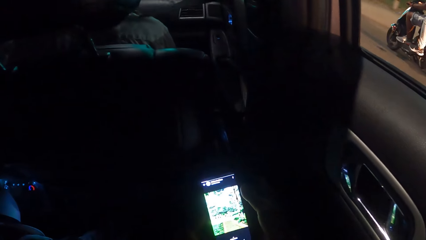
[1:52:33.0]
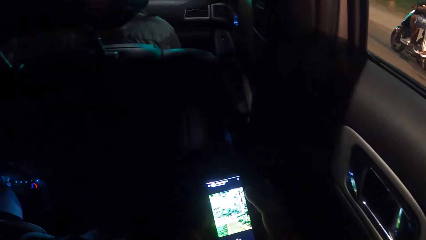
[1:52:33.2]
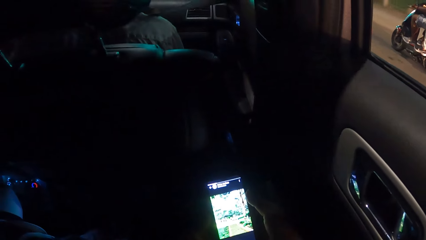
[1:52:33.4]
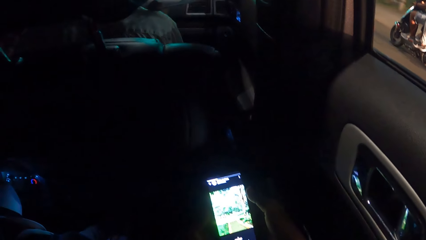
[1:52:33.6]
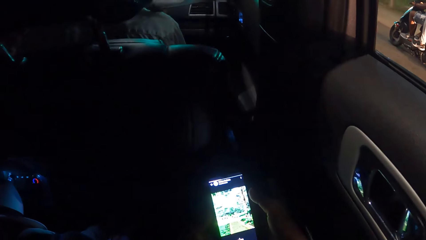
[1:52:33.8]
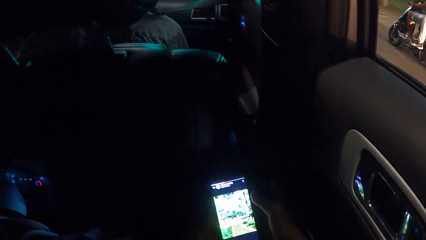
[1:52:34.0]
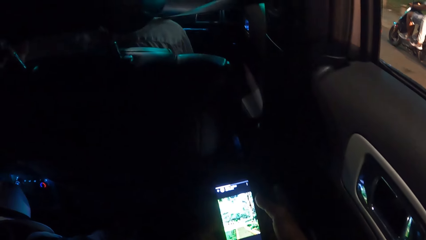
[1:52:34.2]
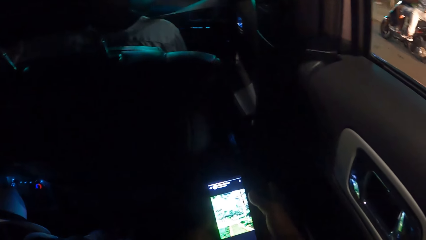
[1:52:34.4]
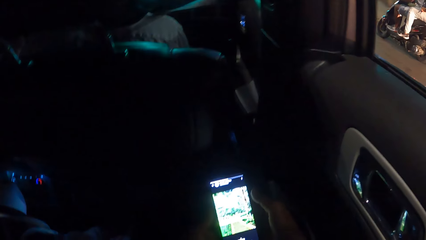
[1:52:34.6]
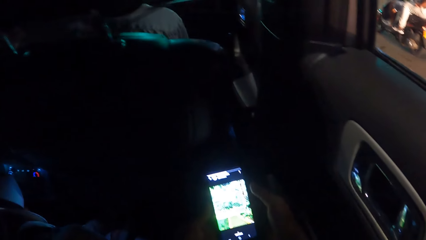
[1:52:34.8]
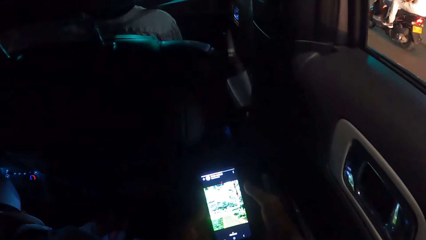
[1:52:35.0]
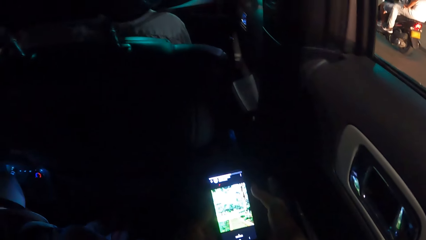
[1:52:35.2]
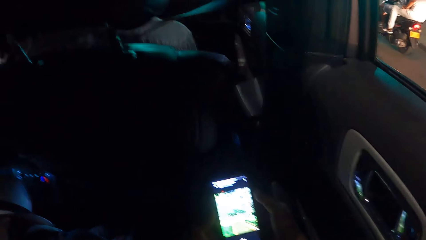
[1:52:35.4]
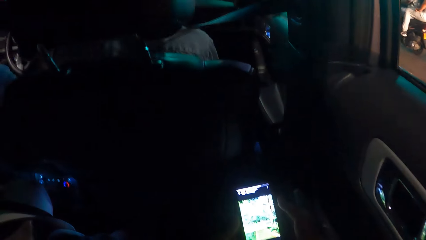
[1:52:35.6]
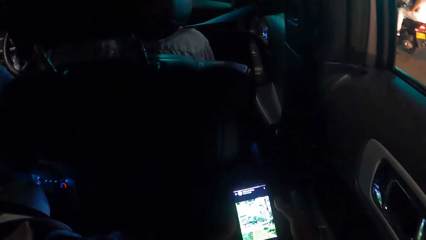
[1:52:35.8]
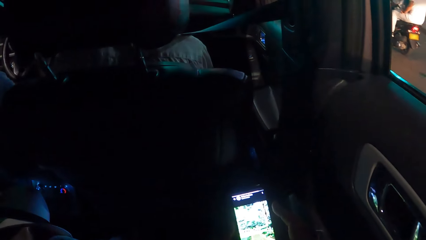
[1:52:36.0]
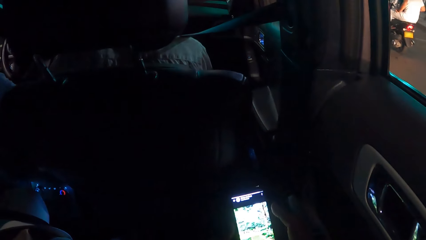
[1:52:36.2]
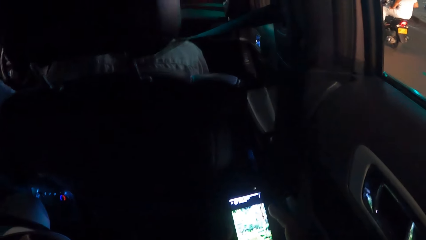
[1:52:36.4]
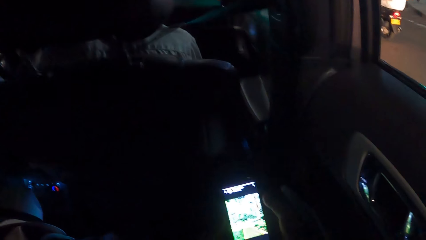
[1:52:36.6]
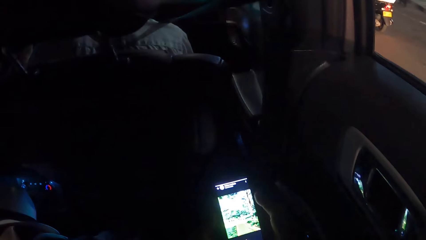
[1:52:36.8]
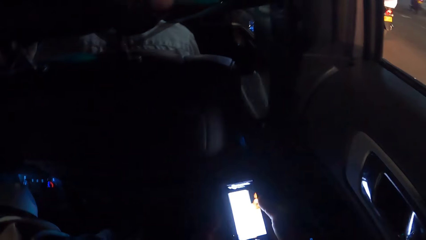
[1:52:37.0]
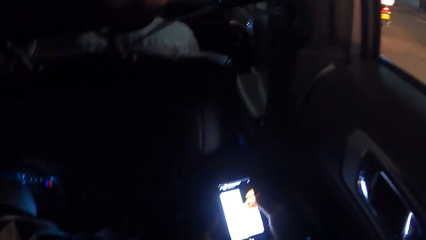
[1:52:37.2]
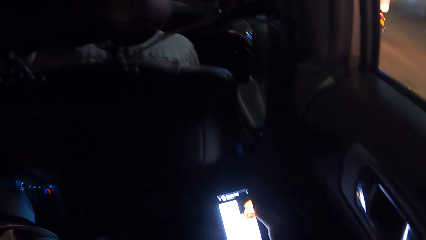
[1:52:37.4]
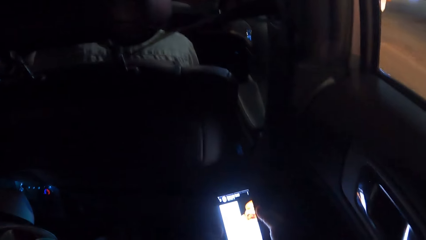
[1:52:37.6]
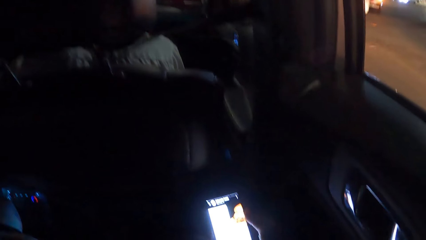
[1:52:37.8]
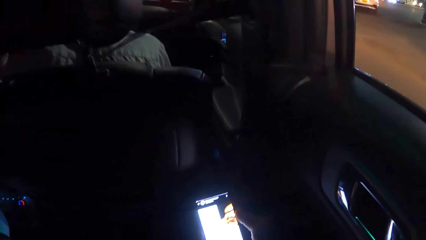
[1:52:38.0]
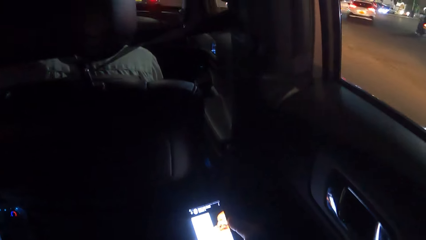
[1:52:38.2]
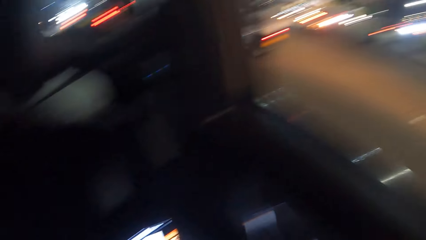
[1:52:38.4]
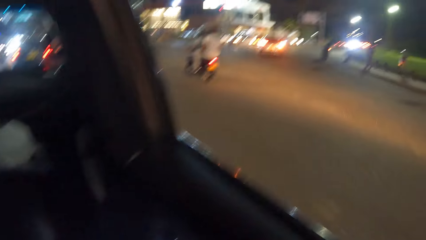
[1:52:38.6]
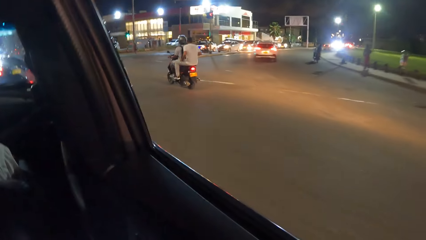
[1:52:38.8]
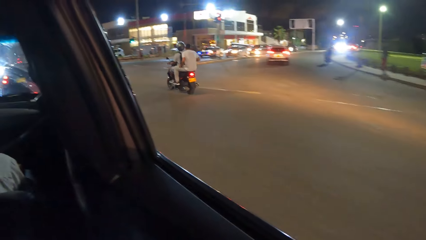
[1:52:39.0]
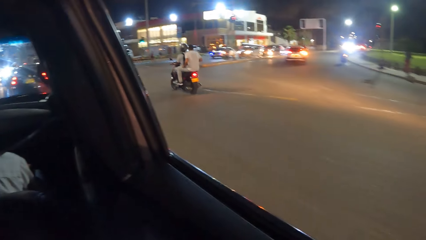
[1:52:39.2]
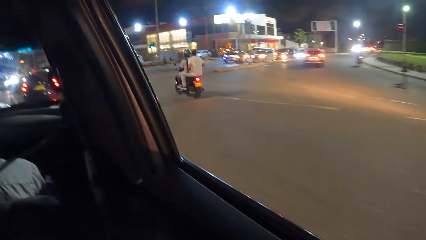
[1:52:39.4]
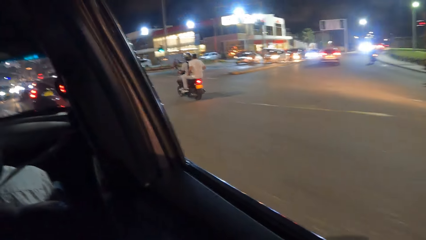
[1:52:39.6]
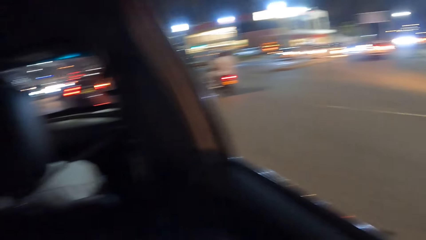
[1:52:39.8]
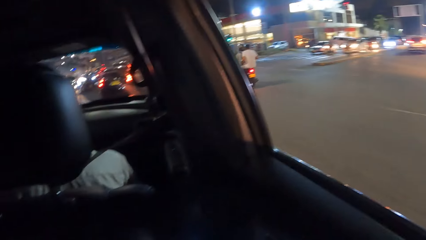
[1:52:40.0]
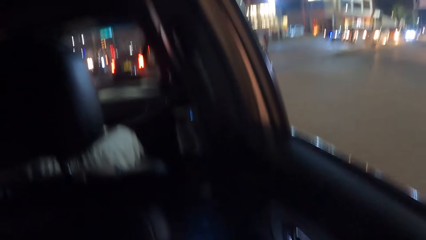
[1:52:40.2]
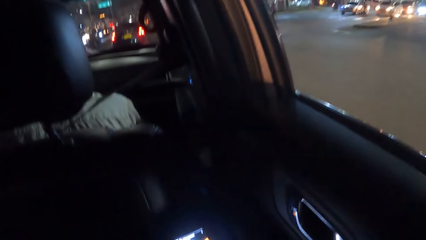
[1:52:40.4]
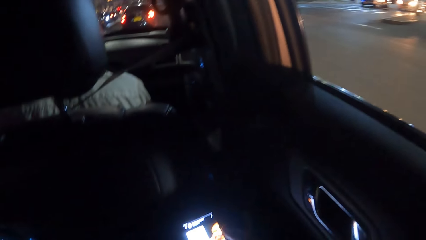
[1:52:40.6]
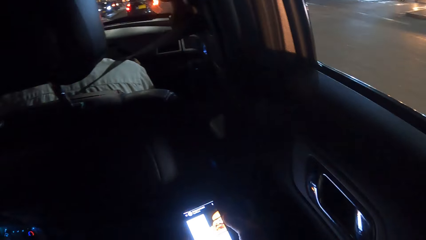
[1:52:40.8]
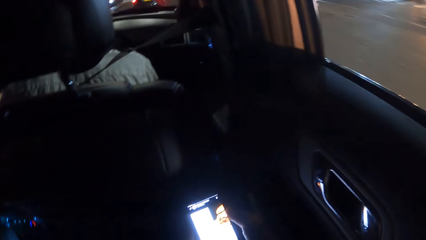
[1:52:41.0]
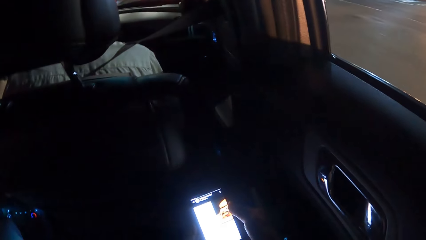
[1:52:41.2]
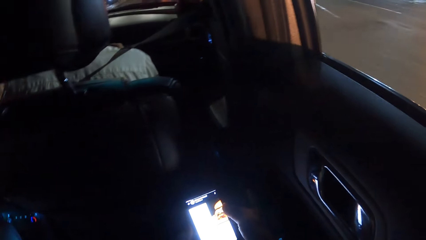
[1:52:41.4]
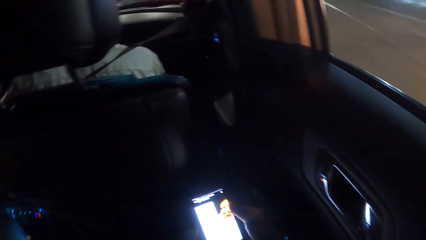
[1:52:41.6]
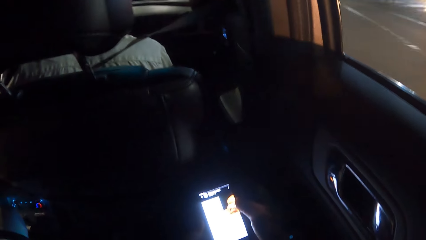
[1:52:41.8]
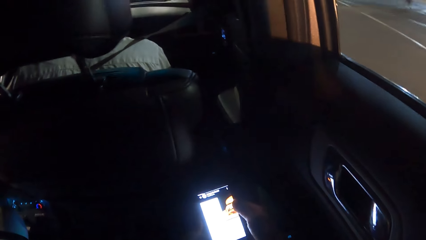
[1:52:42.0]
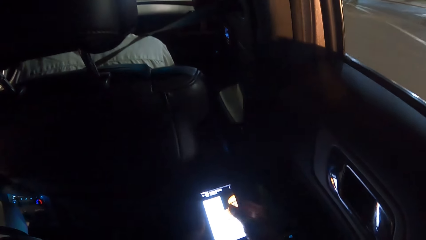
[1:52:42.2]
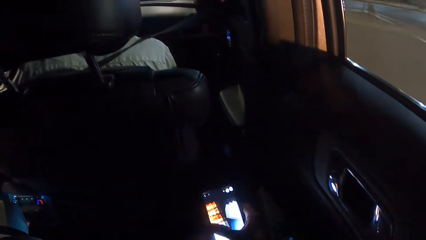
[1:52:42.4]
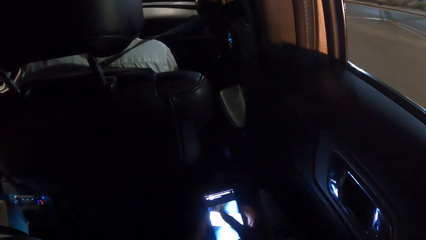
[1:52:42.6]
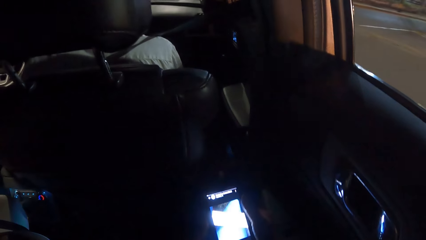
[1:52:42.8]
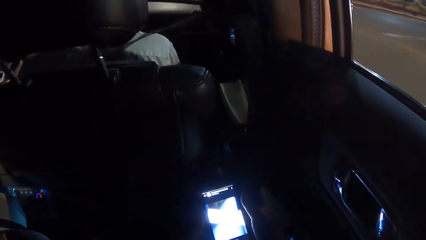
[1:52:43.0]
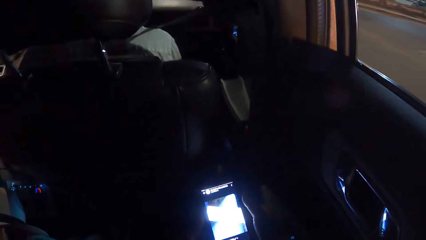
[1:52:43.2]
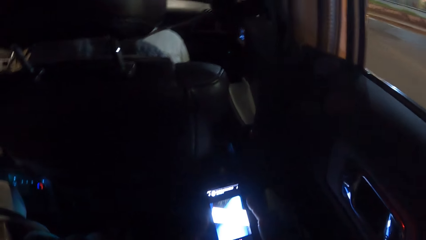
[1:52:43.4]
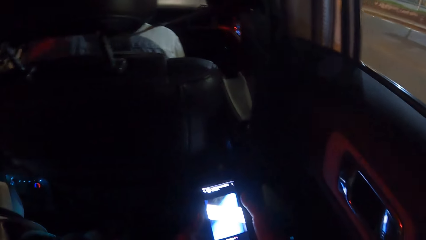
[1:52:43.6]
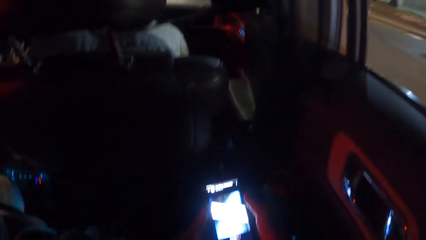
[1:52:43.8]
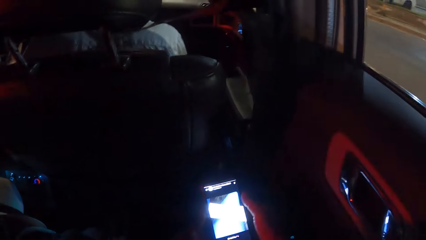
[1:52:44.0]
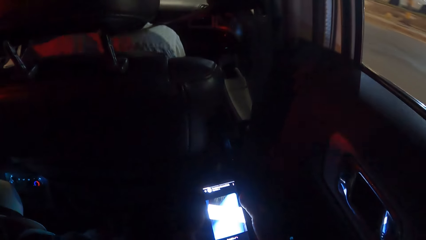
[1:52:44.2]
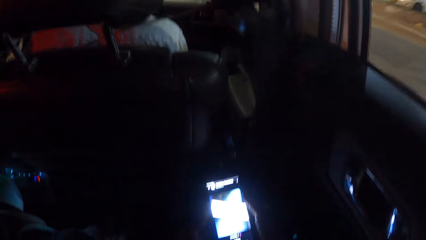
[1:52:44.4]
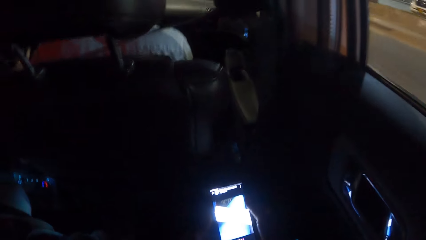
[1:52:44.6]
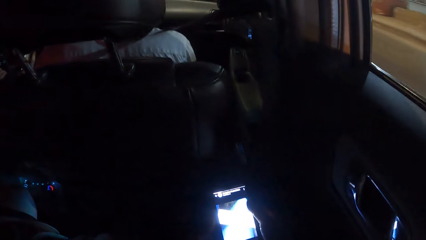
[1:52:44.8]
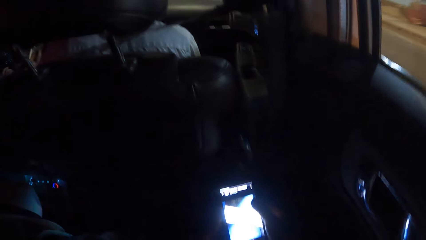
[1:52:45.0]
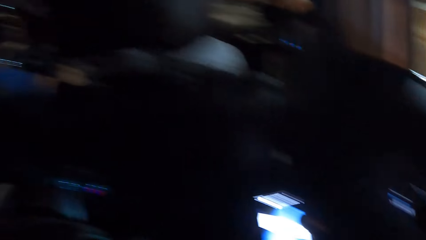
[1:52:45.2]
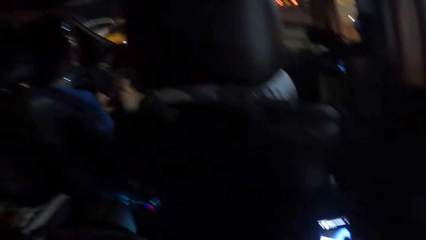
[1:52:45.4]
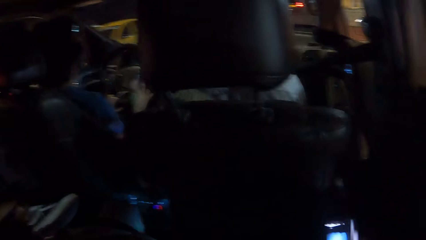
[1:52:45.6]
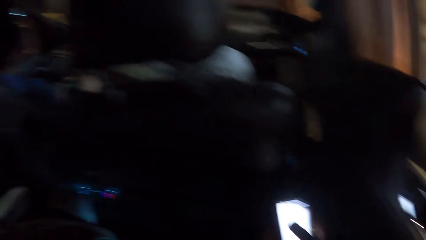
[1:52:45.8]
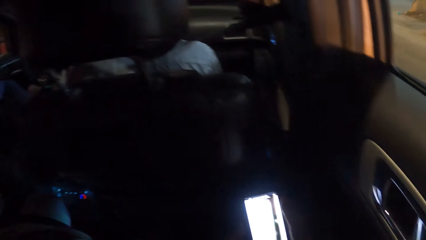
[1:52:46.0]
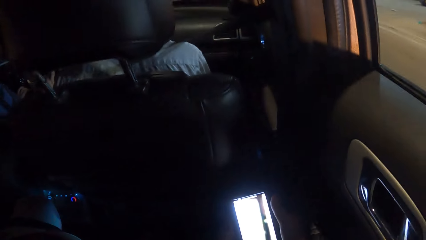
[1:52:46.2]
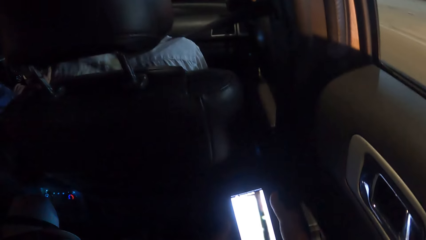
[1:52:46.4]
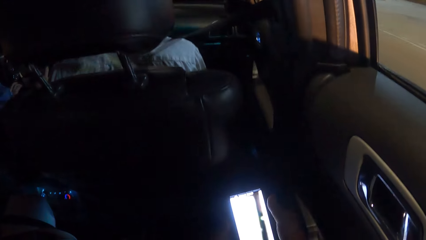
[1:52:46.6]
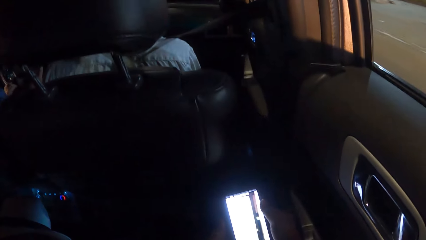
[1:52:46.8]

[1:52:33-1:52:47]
The camera wearer looks outside the window. A person drives the car.

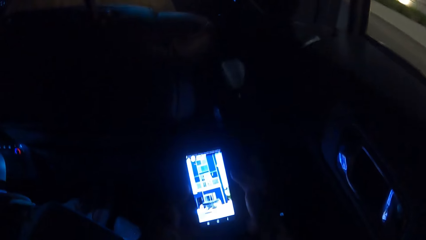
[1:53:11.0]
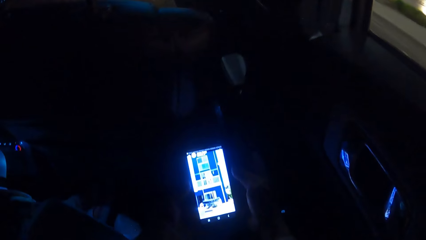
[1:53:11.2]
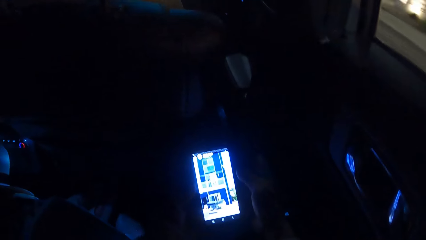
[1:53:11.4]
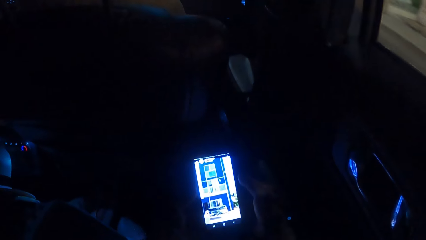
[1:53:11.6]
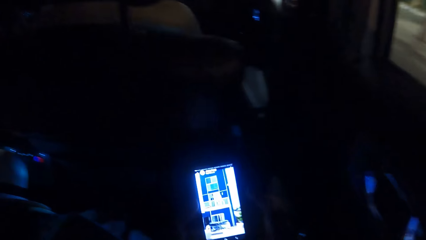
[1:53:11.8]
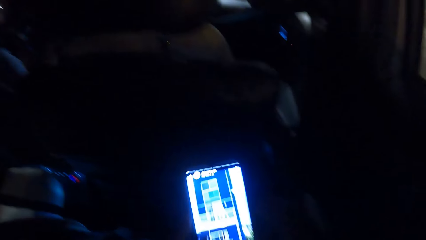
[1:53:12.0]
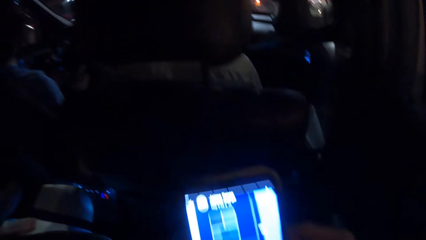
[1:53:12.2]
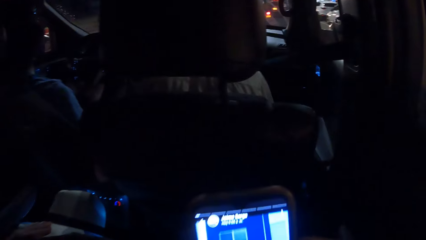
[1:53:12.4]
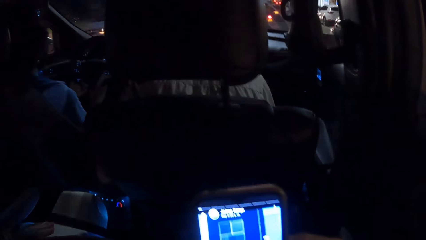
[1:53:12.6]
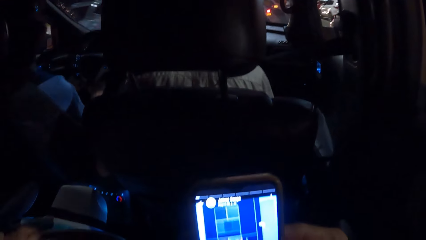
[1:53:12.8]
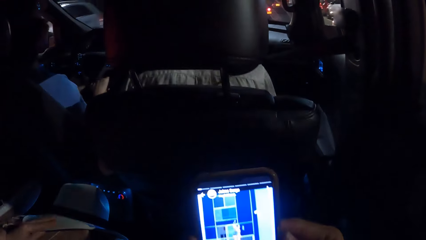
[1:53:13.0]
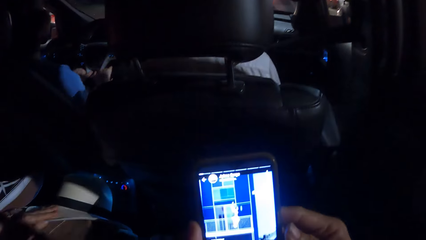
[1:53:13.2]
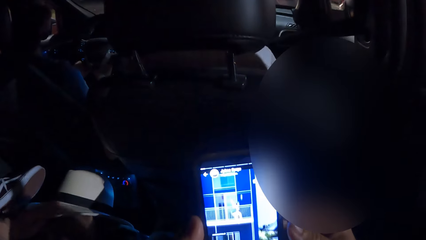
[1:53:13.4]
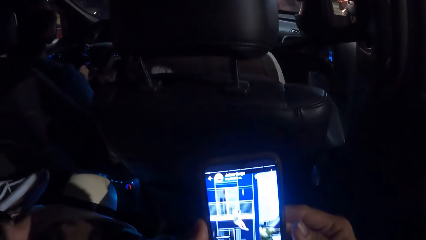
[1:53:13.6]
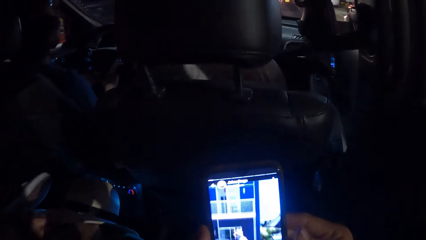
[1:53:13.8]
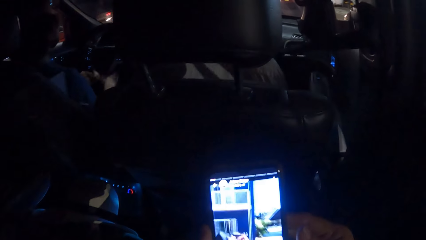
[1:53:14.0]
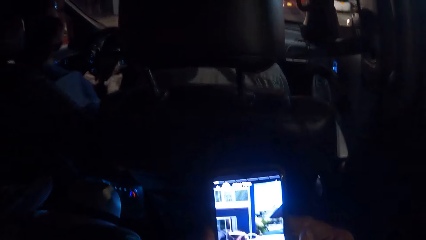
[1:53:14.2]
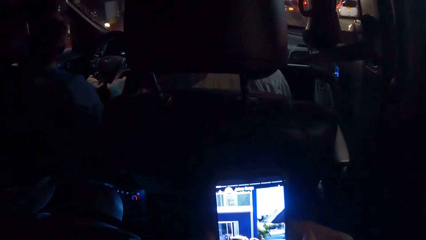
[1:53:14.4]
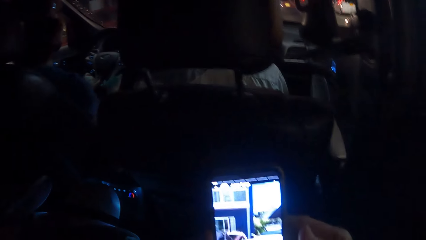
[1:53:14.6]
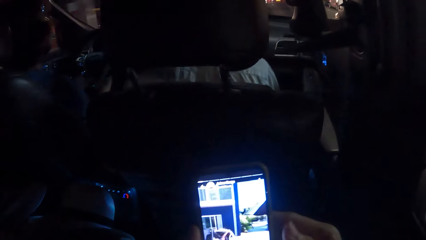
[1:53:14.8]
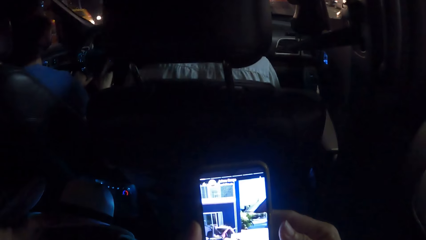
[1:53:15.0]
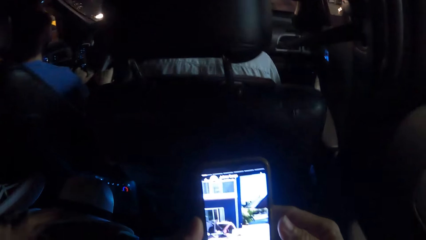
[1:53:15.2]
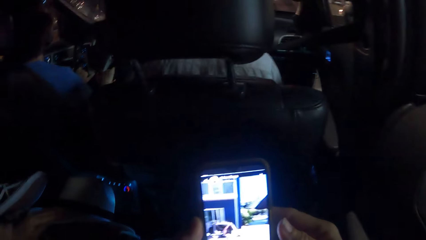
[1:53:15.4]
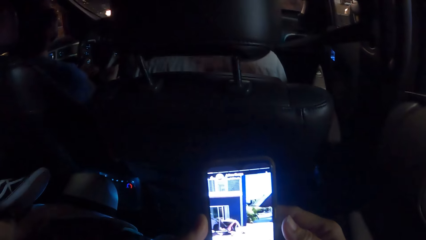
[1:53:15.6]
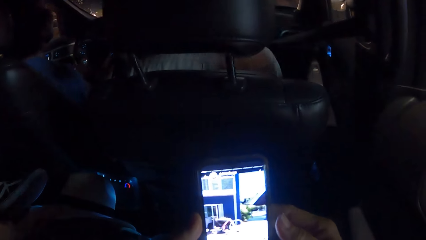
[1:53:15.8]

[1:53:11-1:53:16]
The camera wearer lifts the phone to his chest. He looks at his phone.
